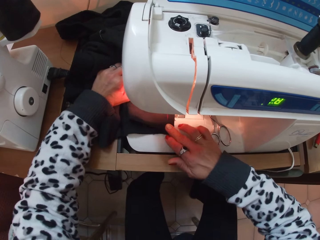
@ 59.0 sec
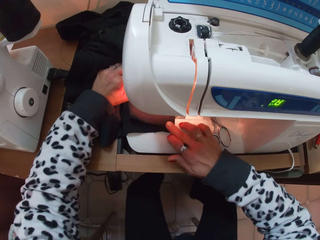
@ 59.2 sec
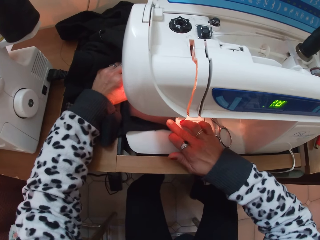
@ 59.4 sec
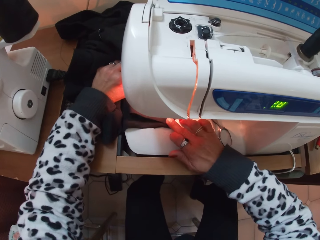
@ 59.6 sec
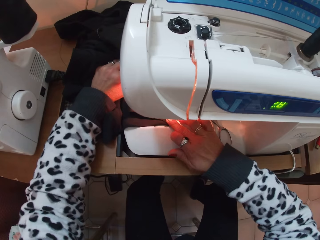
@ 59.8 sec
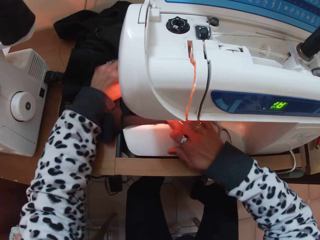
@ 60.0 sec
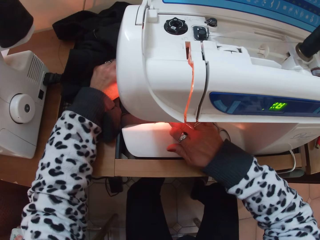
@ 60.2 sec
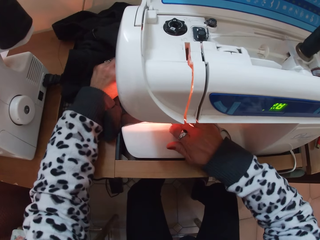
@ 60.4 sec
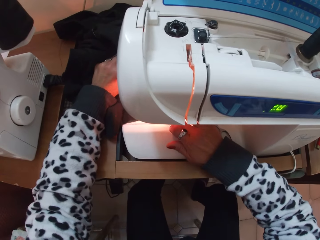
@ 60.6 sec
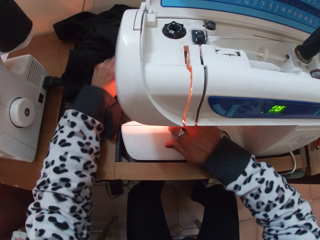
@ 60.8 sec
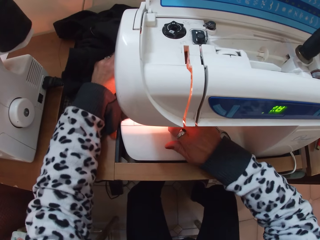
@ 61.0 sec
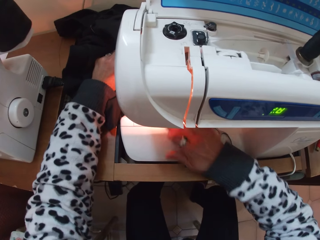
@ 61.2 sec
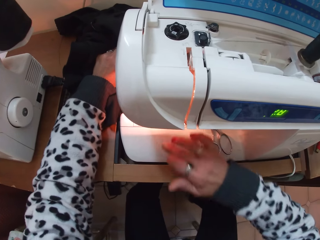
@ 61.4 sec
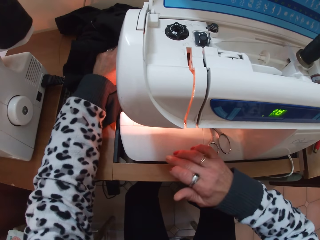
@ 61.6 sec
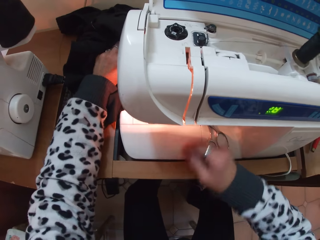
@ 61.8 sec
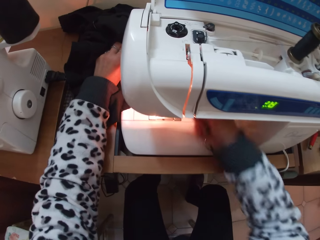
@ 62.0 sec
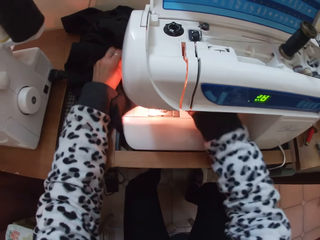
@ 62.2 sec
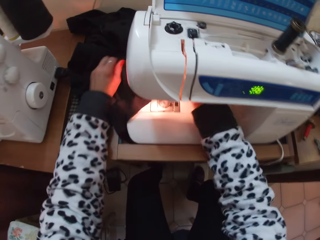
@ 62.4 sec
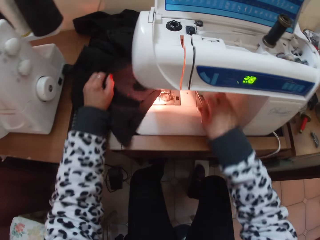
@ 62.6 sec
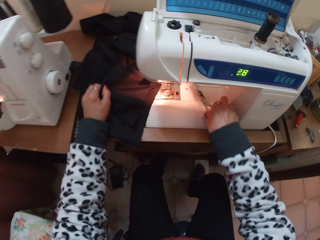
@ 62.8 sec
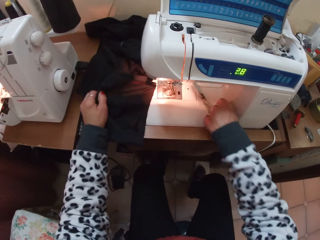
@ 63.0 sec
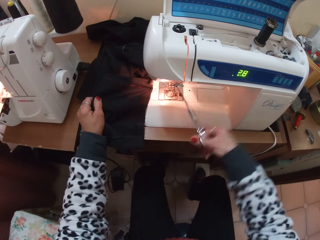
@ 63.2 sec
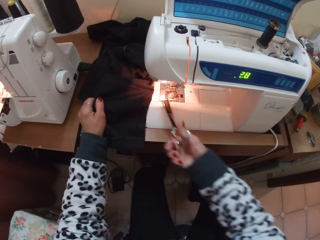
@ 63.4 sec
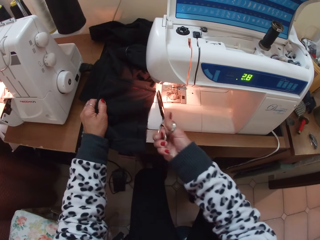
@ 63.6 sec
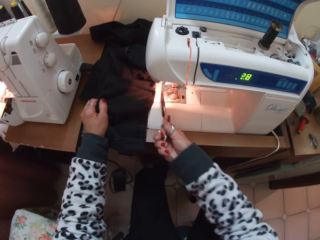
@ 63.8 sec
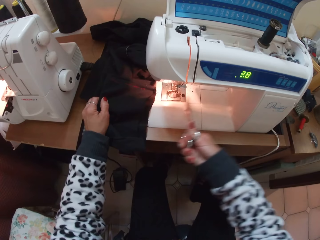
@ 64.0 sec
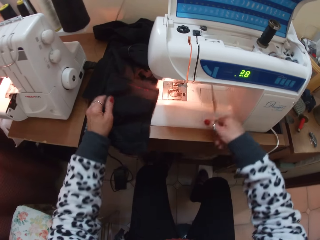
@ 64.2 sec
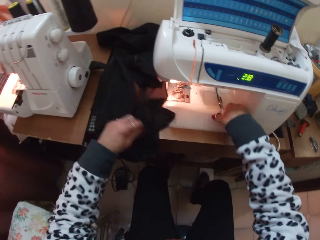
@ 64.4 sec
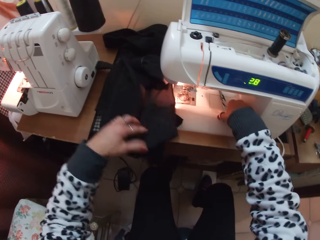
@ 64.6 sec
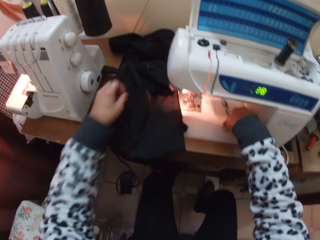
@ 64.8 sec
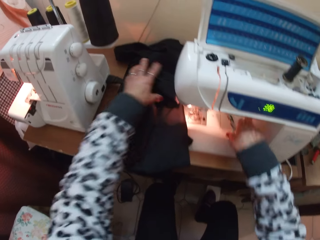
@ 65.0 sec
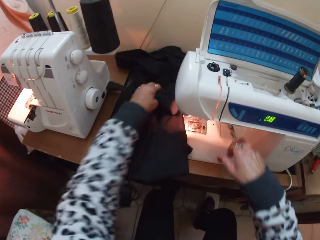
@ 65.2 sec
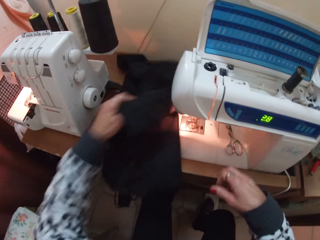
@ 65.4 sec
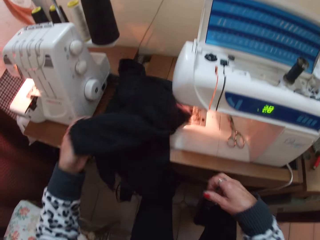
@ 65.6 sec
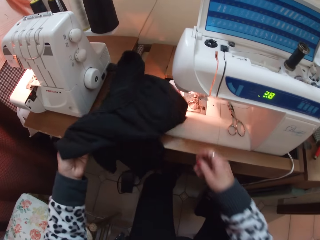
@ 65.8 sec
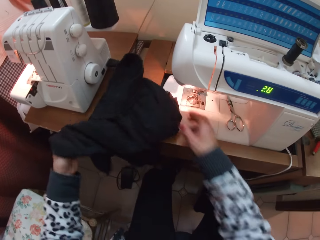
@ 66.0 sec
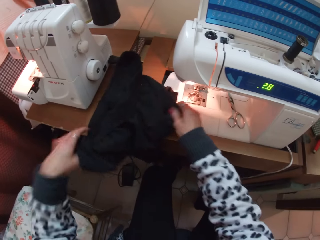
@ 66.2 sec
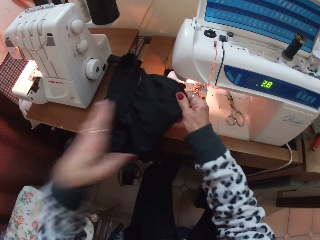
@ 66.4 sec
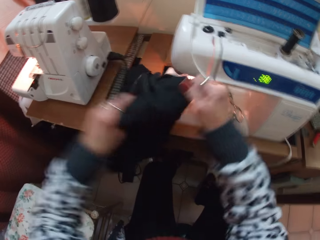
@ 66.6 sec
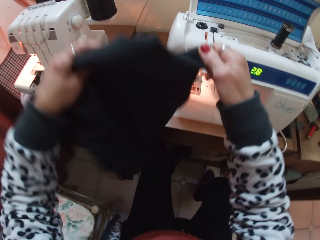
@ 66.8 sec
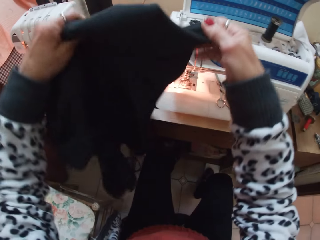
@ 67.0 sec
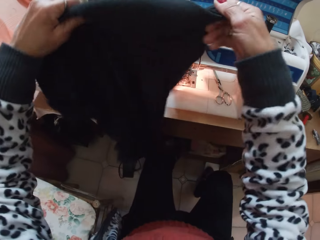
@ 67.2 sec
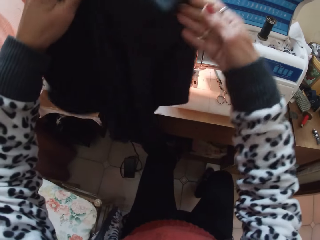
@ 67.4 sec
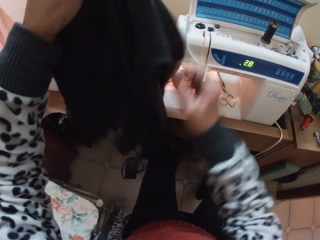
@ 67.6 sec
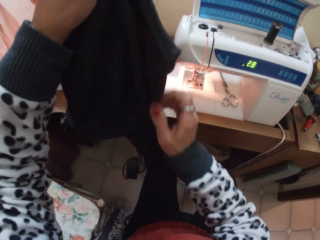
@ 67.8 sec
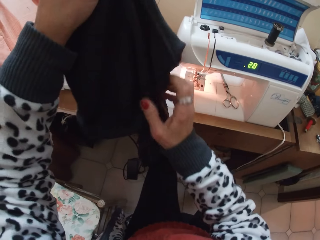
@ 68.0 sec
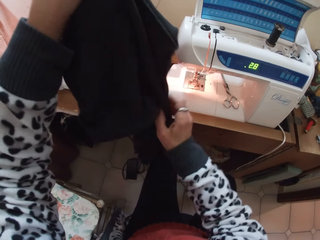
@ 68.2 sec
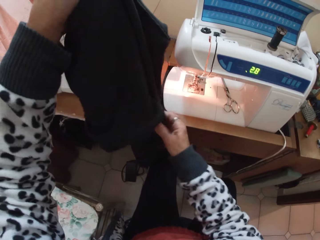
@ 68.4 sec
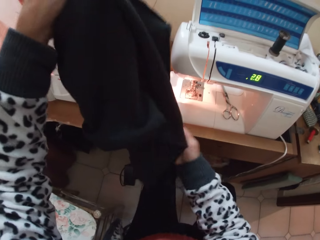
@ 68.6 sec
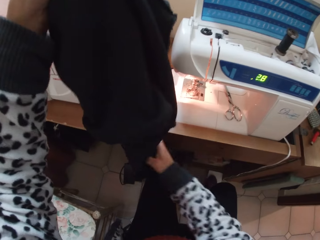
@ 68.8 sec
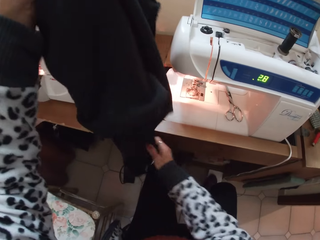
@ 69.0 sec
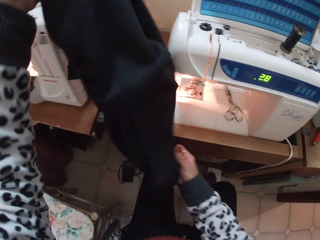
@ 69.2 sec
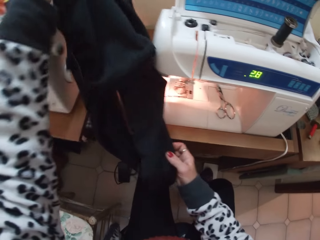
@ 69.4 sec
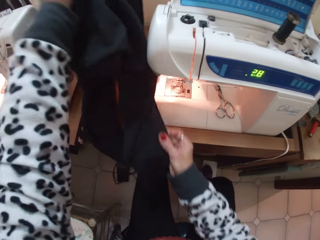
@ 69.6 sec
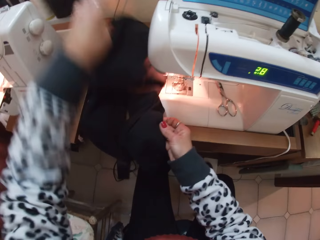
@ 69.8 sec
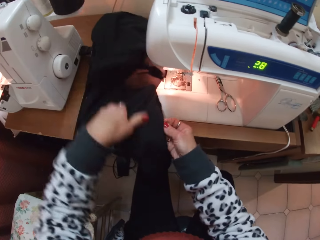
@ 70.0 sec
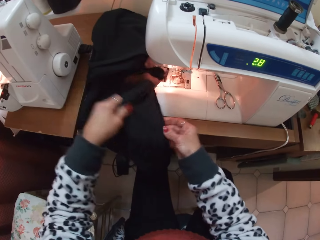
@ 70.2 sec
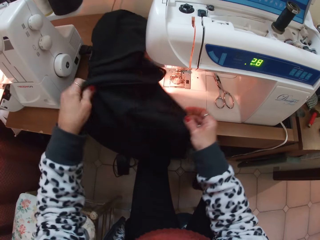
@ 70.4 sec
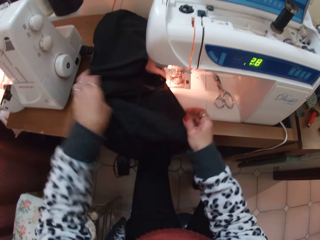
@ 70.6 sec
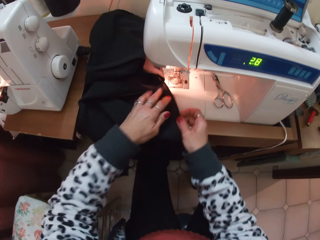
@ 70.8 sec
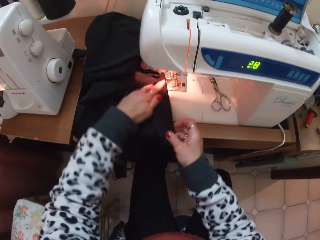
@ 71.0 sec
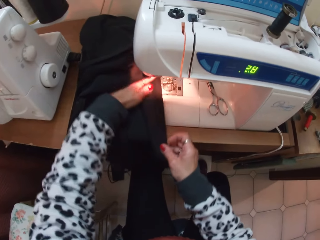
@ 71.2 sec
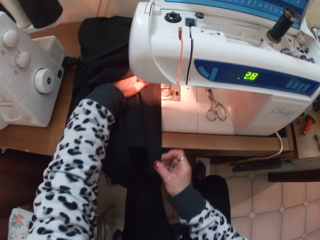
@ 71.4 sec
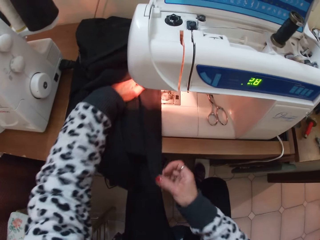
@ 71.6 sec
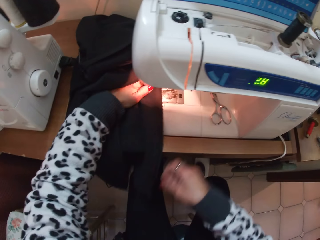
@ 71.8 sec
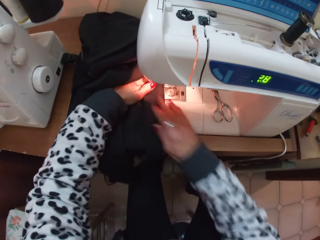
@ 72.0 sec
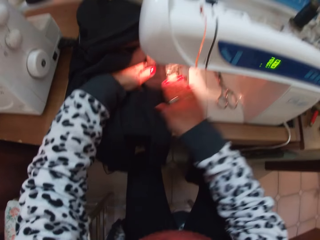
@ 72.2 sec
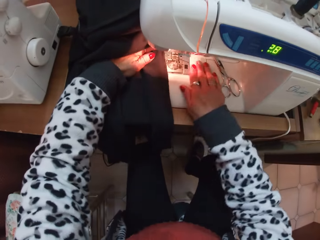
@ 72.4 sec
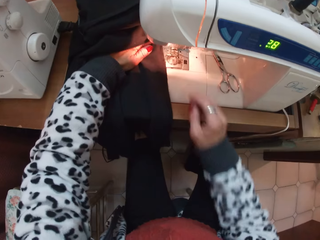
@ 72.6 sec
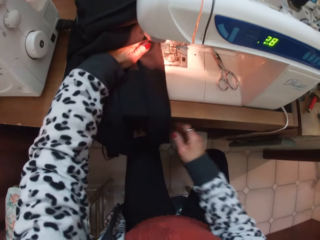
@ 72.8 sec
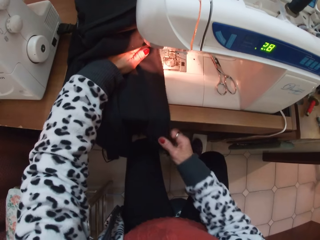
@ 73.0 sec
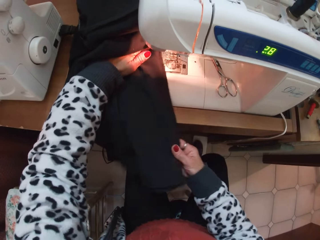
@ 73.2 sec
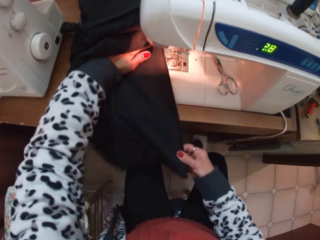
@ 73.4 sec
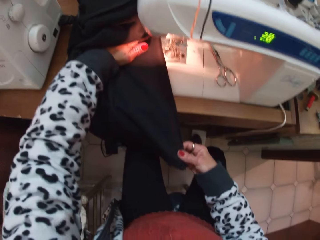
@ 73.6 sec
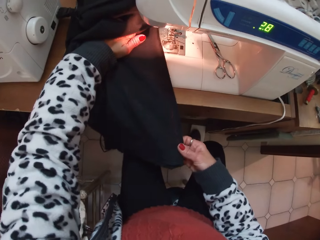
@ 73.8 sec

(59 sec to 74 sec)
The camera wearer sews a fabric. They pick up scissors from the sewing machine. They cut the thread on the trouser. They put the scissors on the sewing machine. They hold the fabric. They adjust the trouser. They put the fabric on the table.

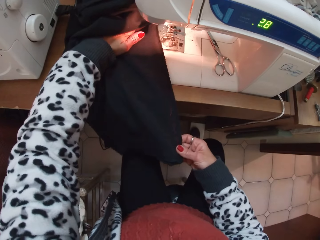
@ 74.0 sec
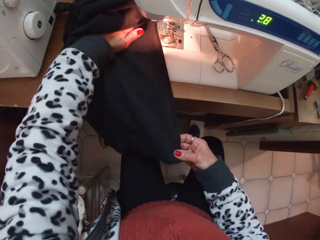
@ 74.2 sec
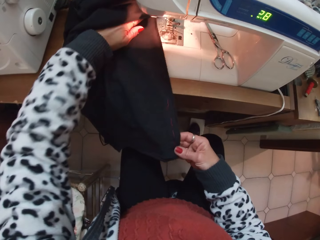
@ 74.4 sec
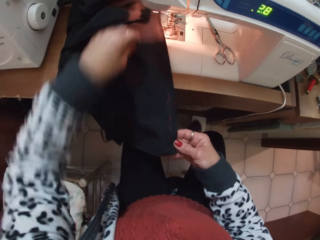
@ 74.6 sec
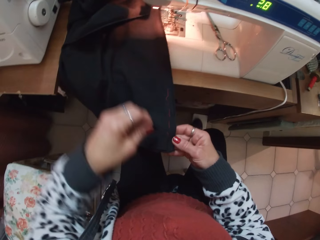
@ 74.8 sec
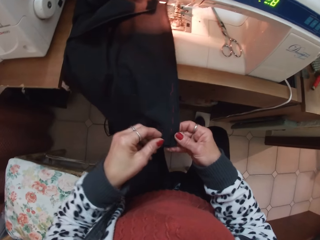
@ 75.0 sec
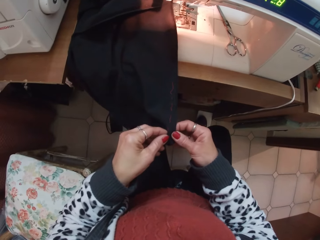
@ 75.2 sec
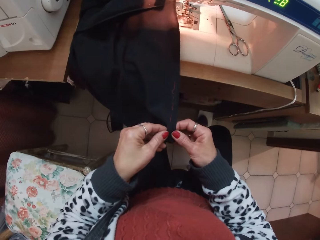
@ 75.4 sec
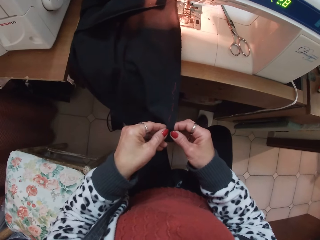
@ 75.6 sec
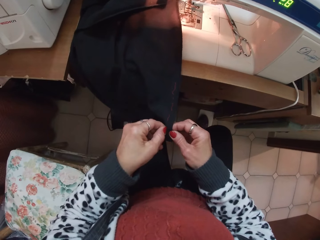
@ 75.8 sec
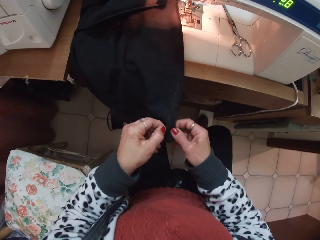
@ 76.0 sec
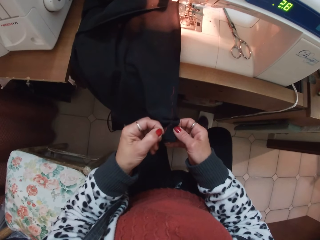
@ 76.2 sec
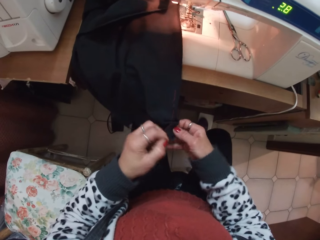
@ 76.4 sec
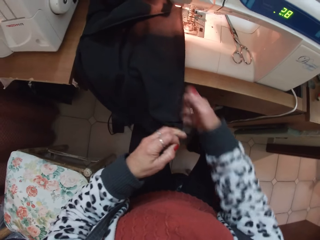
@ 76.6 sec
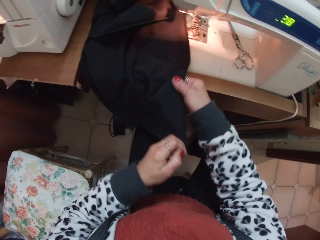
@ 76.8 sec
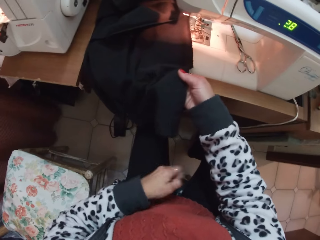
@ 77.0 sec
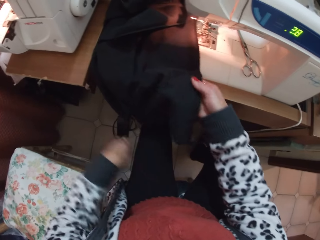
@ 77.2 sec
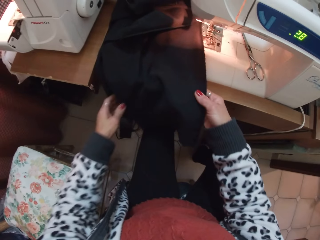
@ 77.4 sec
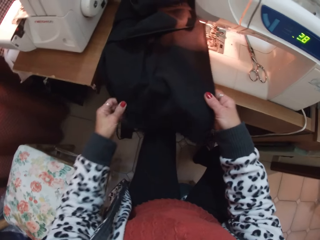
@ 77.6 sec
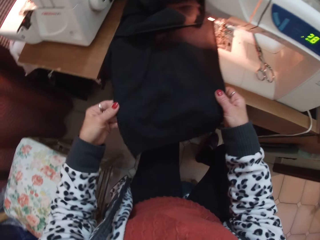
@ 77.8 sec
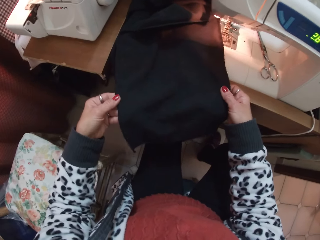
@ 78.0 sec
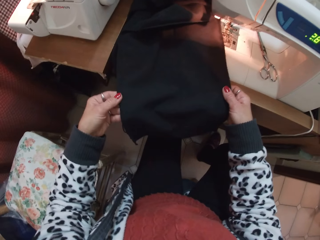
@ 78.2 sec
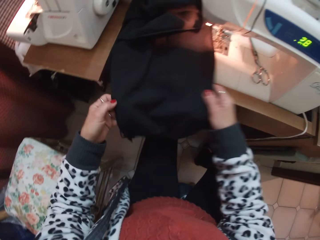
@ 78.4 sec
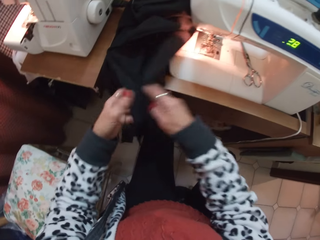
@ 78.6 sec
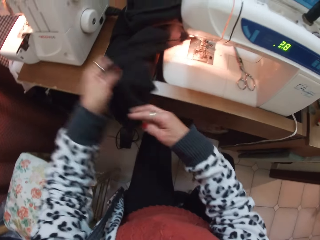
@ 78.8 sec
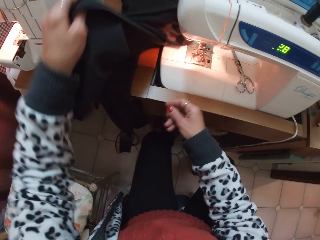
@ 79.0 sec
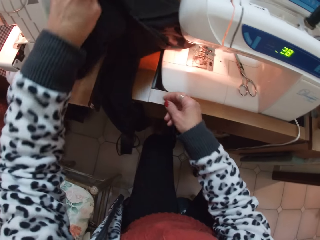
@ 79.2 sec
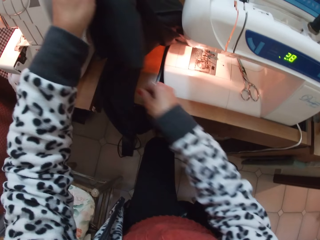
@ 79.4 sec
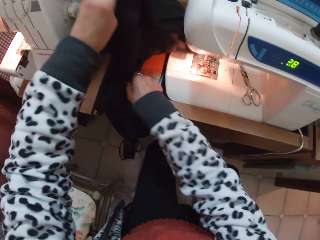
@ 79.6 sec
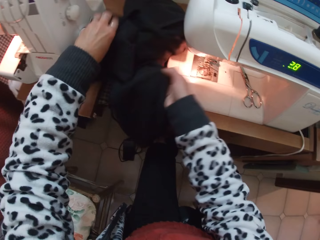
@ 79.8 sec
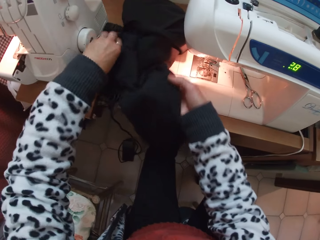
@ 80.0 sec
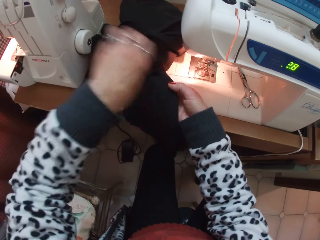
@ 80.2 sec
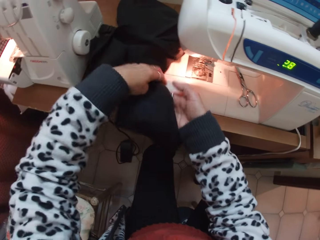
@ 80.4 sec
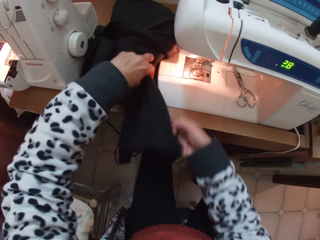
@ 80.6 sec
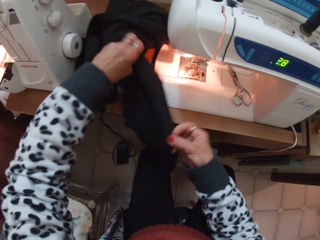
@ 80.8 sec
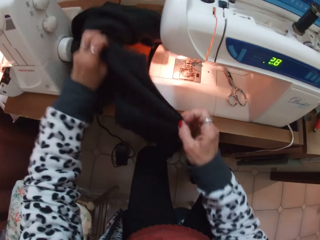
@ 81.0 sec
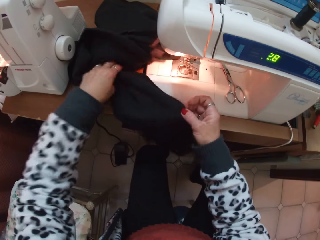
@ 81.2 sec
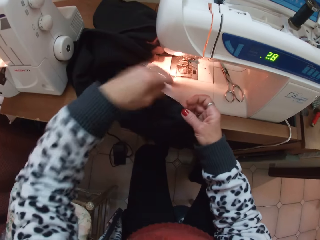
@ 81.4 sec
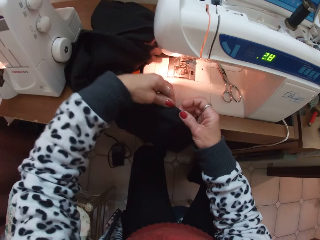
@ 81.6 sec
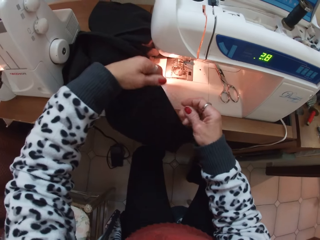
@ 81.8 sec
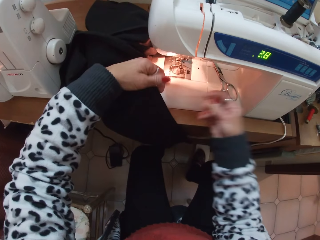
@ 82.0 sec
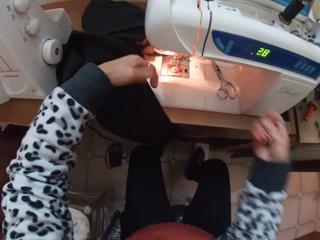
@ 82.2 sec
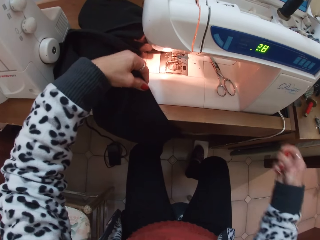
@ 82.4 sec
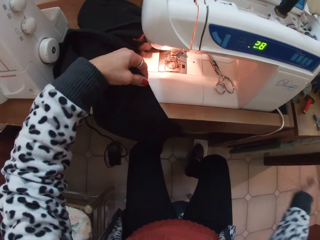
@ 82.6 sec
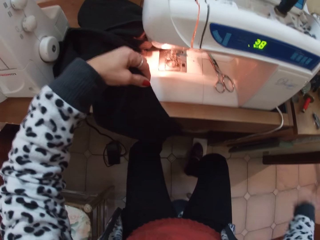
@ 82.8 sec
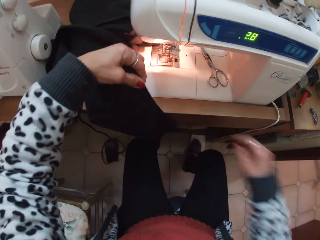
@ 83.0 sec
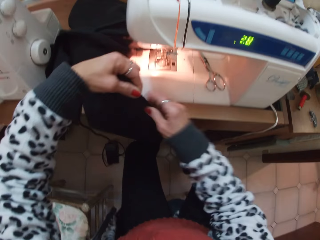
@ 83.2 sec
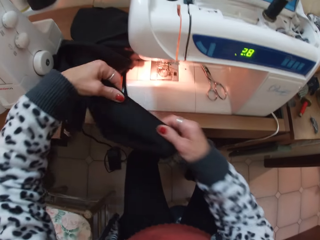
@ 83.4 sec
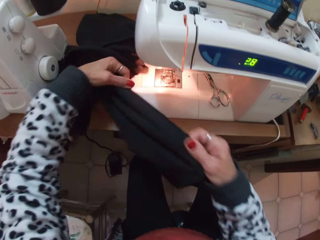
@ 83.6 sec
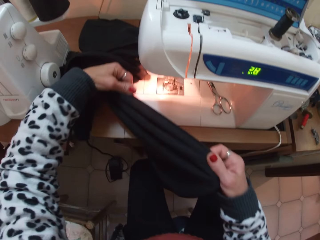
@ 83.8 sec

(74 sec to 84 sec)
The camera wearer removes unnecessary thread on the fabric. They adjust the trouser. They hold the fabric.
